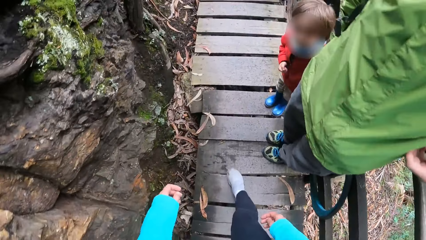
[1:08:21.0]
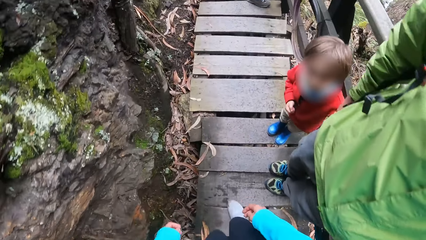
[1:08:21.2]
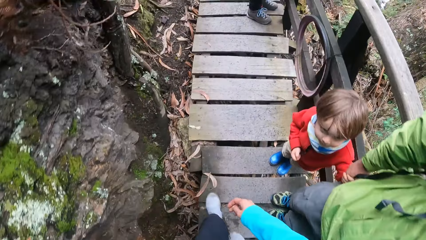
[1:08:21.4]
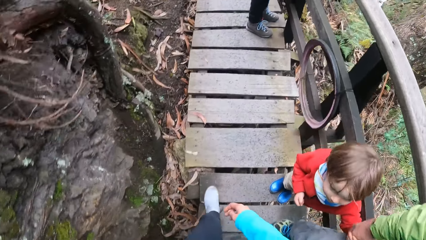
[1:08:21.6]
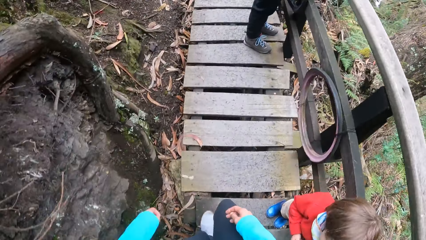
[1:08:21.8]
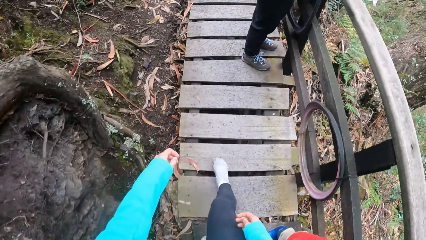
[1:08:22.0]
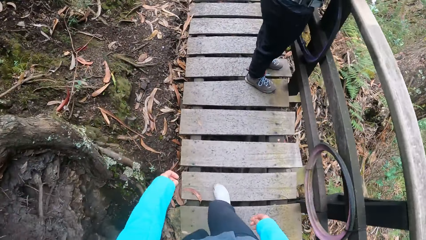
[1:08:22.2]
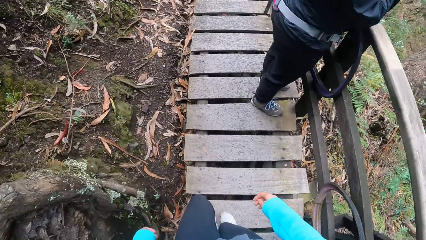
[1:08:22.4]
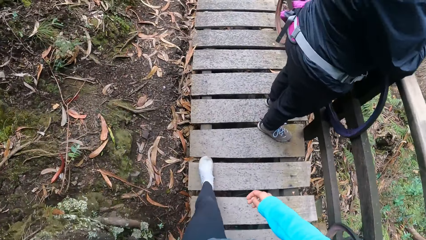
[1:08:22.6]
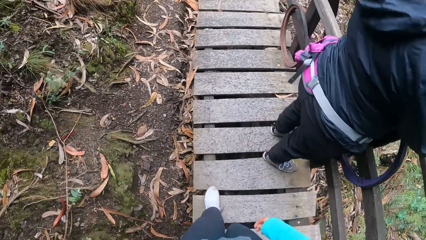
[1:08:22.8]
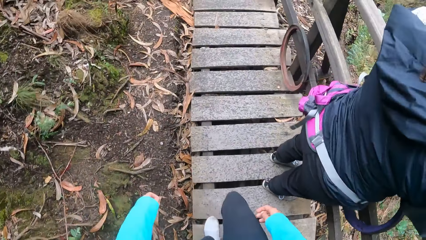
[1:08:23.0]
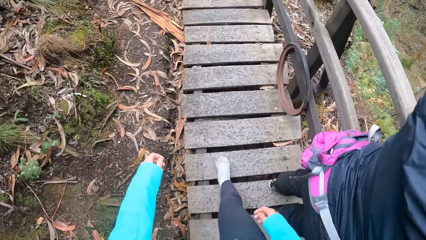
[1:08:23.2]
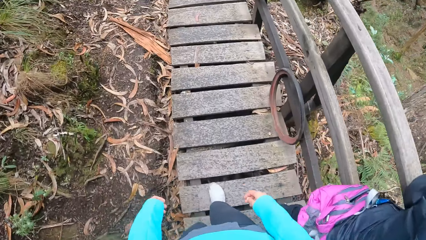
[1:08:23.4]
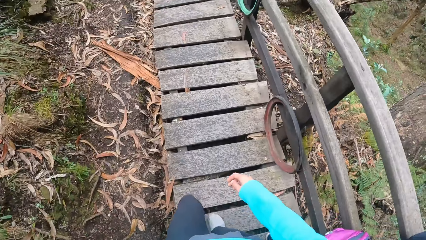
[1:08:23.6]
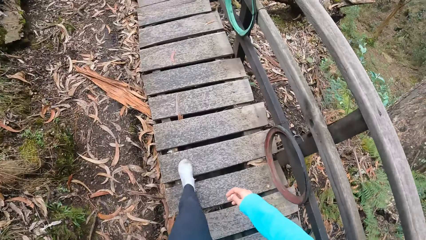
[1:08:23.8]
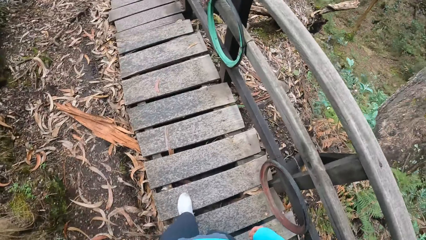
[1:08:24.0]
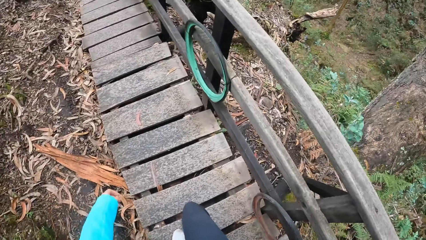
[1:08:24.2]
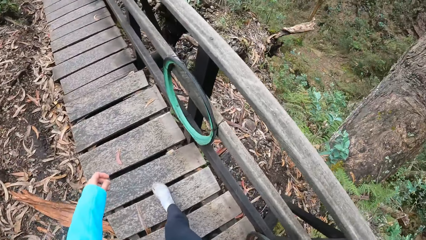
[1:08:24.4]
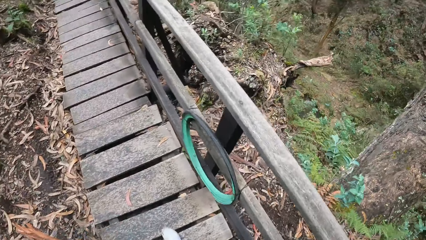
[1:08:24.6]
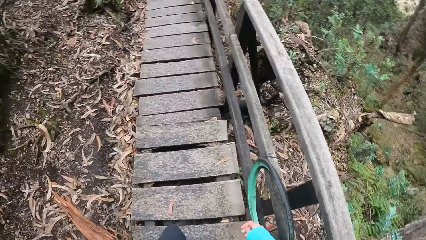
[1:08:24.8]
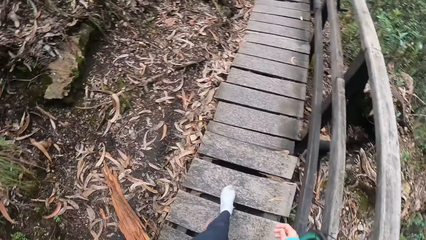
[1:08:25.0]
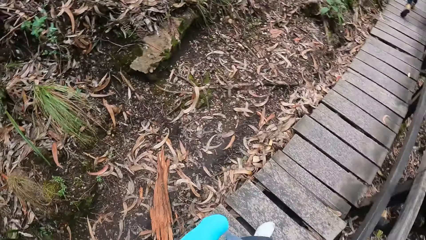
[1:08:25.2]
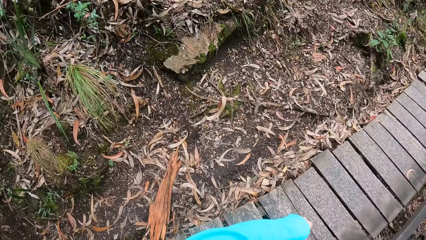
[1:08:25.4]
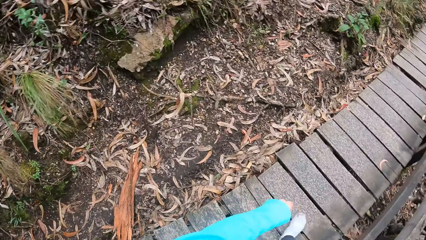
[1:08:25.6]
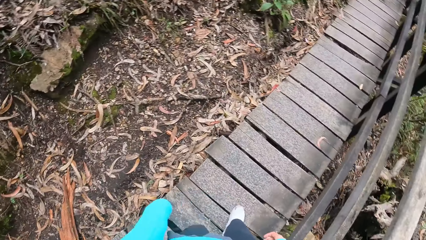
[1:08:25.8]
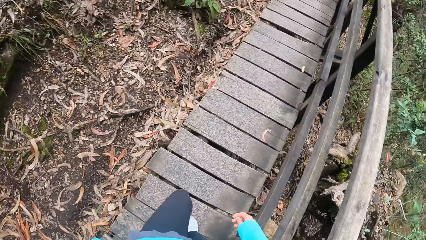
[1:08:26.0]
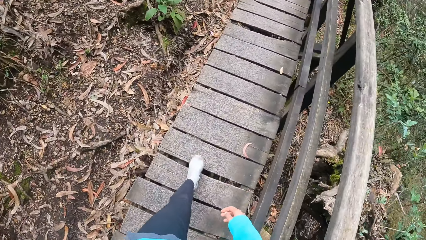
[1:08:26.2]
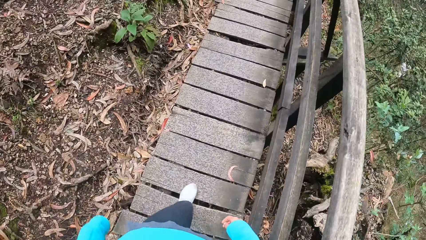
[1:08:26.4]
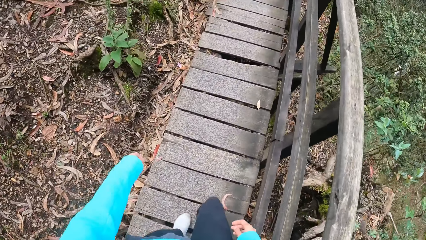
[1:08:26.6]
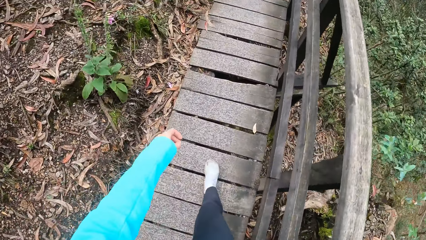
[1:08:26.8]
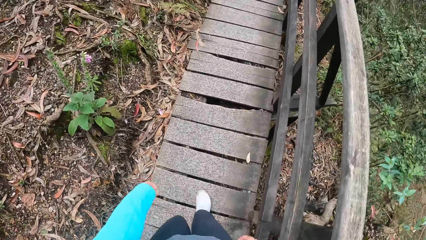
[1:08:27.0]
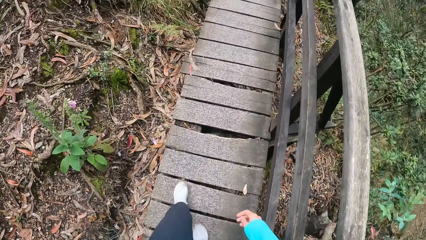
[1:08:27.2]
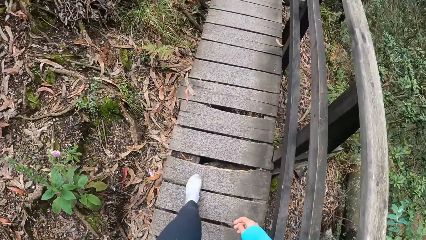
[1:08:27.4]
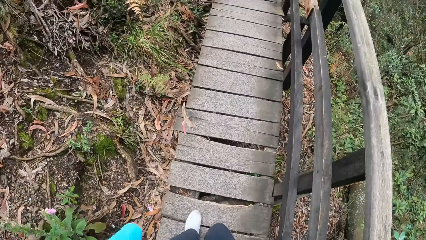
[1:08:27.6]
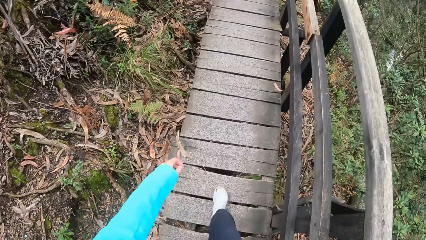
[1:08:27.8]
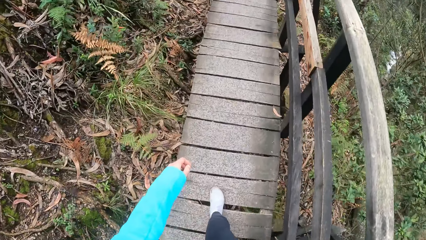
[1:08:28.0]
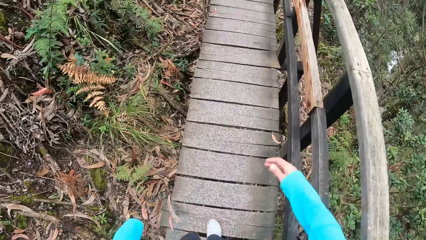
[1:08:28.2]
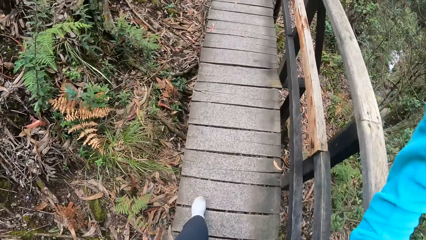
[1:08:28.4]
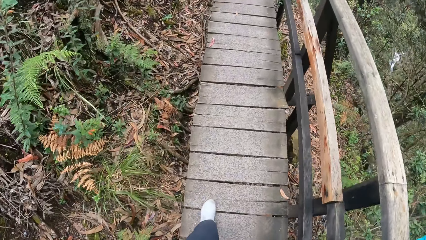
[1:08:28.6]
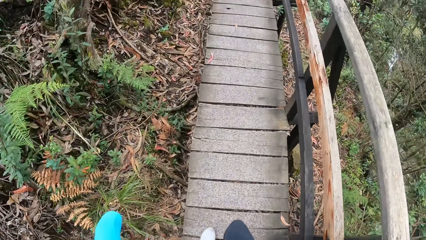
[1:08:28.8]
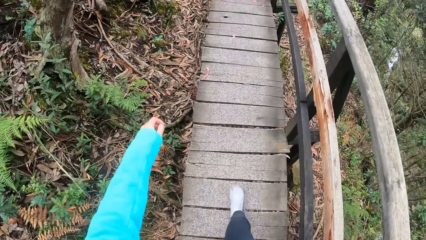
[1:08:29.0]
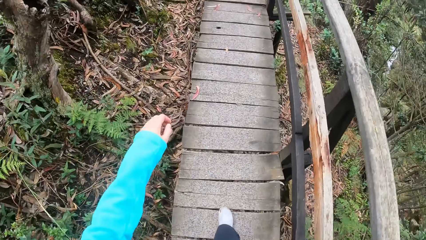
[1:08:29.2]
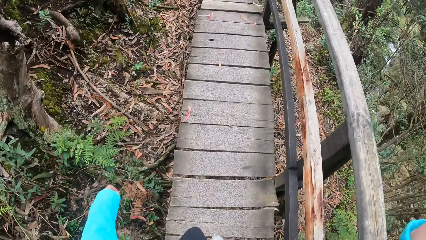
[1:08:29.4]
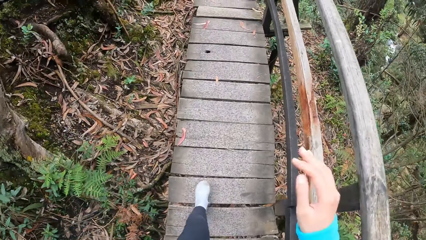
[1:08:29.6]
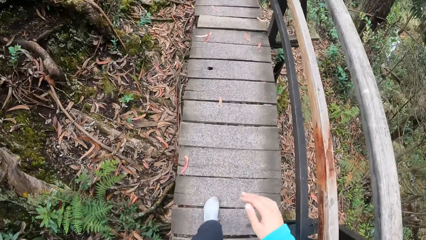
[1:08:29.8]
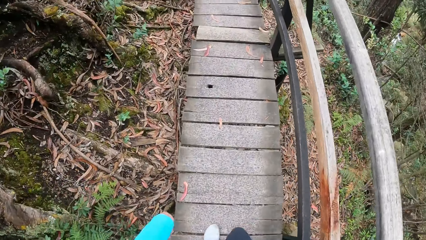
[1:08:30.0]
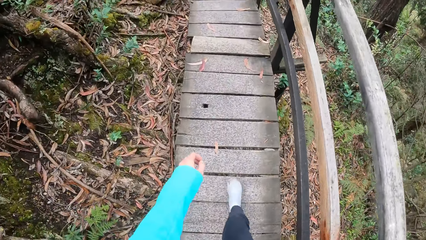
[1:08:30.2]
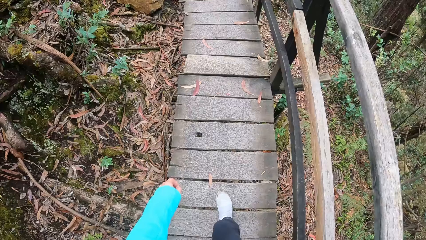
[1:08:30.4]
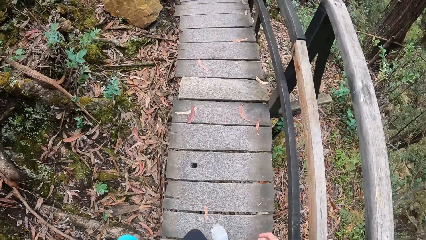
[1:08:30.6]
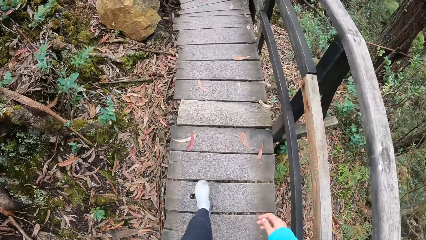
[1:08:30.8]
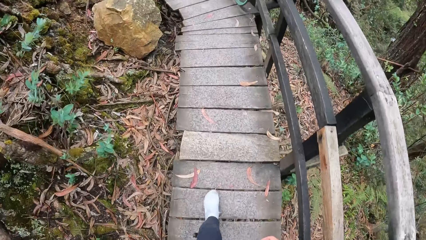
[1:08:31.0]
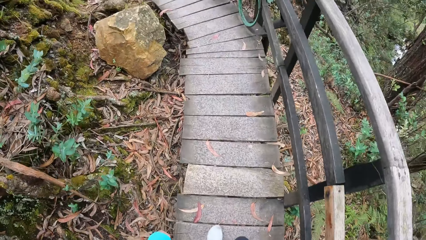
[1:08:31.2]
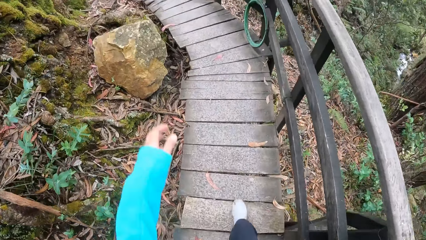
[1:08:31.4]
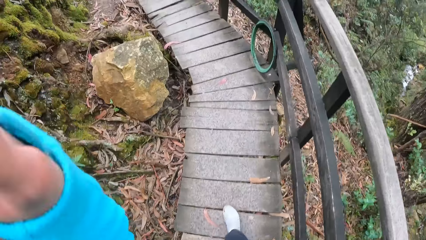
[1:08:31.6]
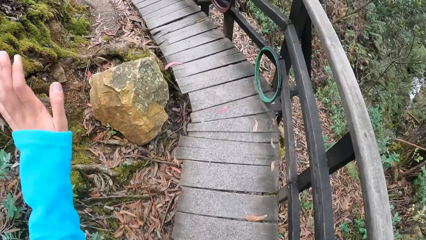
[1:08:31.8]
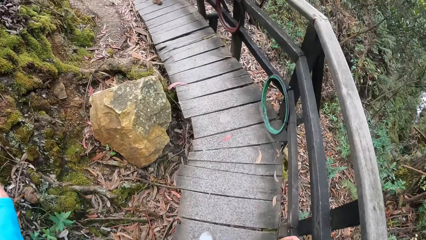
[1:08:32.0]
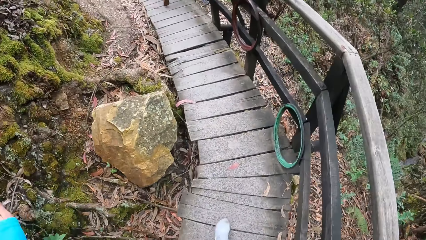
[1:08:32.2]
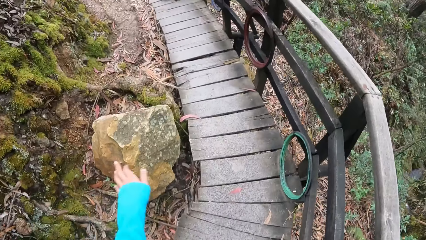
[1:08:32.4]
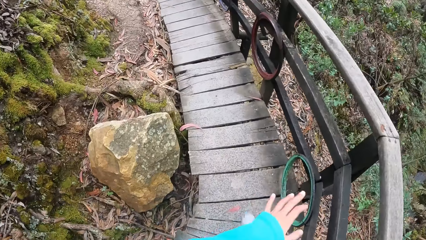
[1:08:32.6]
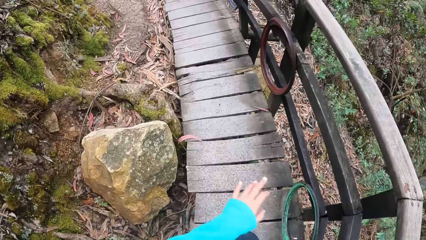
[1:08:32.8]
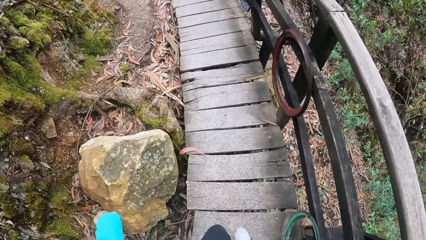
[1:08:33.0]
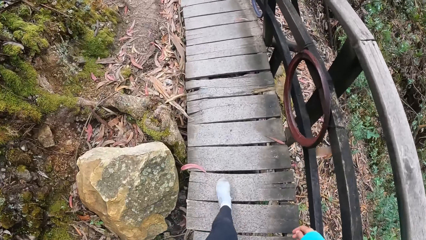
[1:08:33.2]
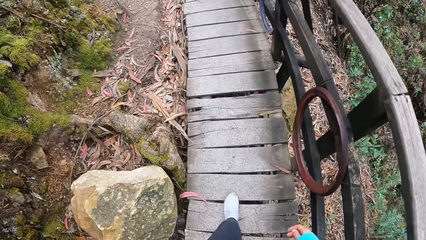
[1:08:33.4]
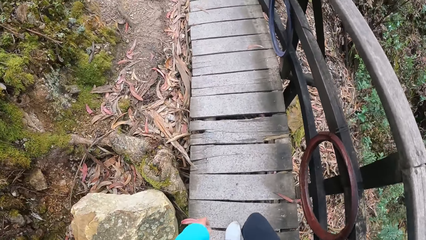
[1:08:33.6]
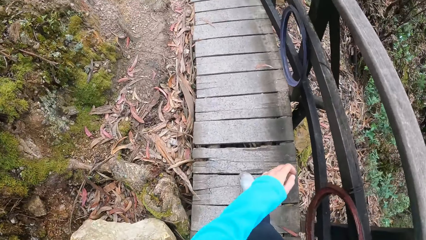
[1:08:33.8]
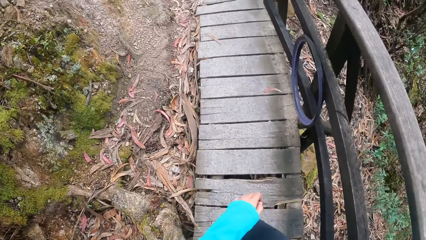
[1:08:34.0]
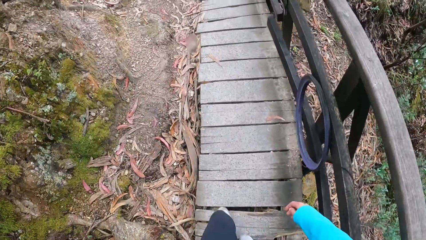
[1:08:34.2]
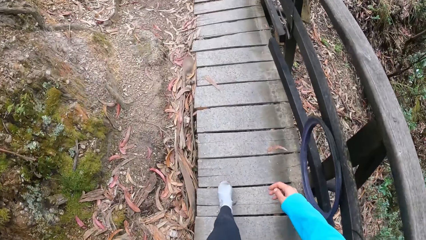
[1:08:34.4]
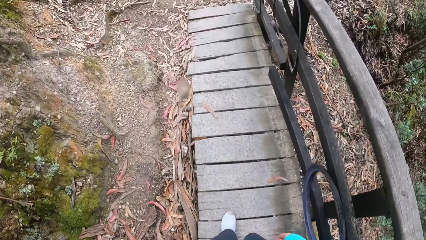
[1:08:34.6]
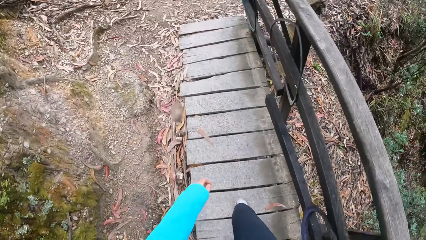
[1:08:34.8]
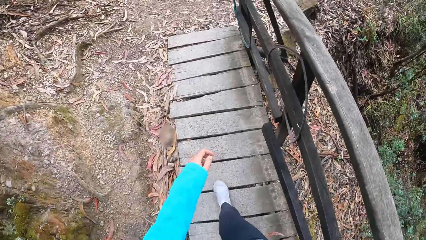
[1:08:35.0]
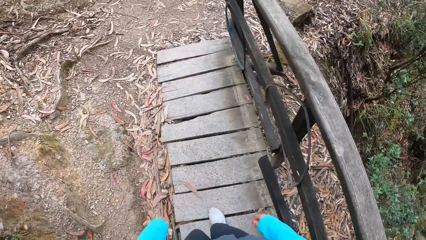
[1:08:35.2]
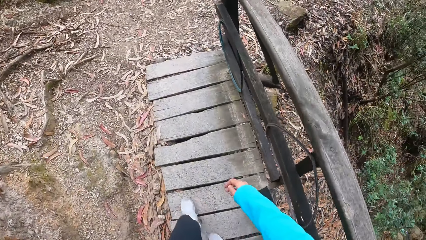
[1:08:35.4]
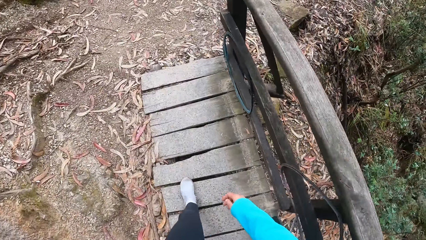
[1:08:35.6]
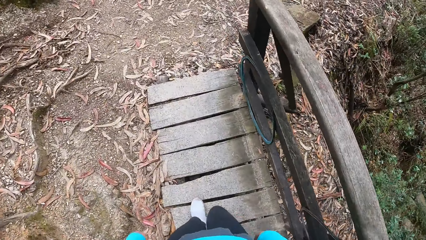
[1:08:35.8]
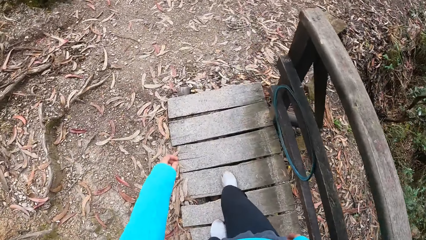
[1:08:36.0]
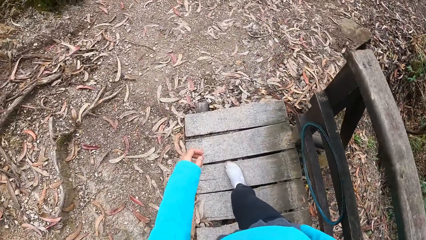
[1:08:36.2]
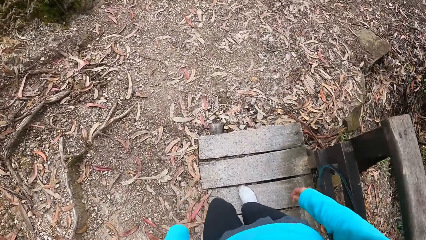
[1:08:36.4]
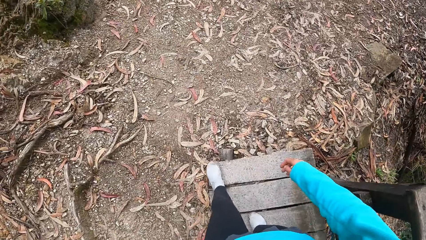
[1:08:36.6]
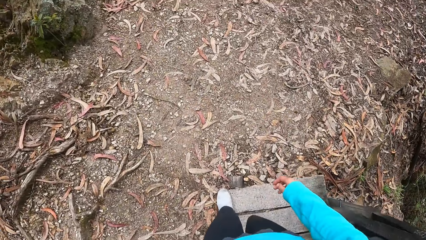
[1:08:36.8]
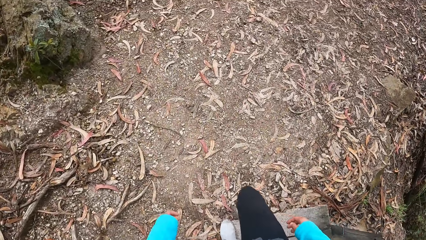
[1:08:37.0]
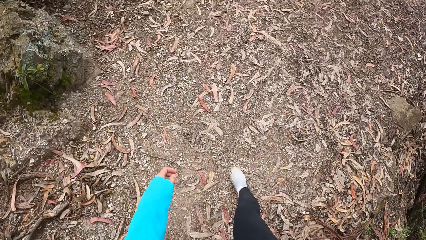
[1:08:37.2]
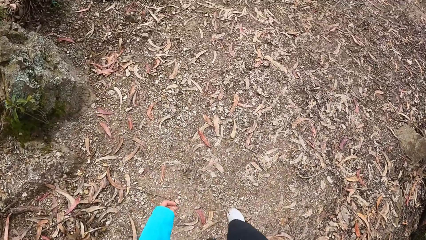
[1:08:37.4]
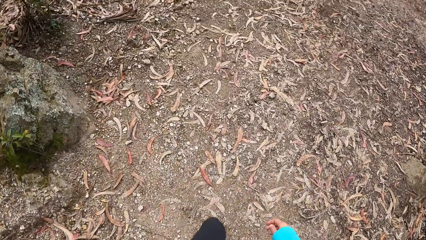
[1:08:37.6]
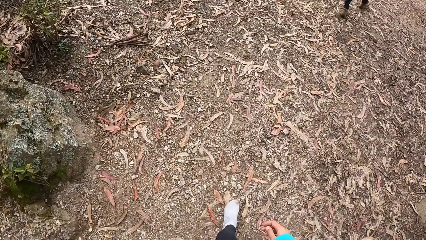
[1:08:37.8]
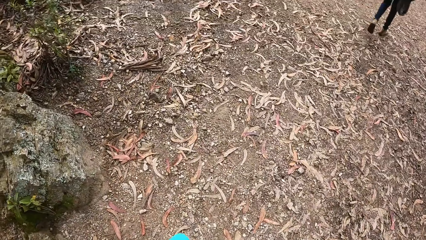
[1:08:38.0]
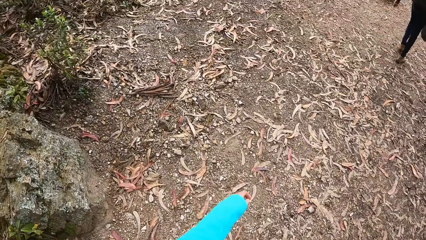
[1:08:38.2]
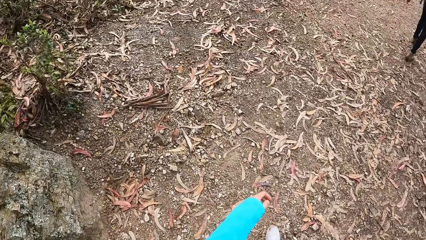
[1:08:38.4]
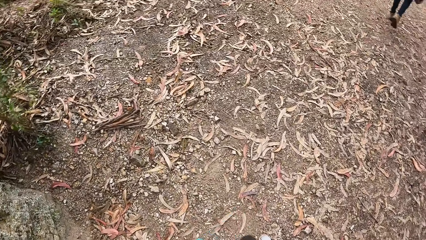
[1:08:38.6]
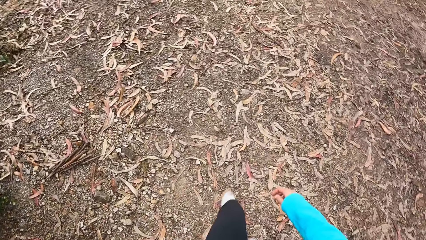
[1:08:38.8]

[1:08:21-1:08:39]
The camera wearer walks past a boy and a man. She walks past another man. She raises a hand. She touches her face with her right hand. She walks through the bridge. She gesticulates with her left hand. She walks through the bridge. She walks to a park. She walks on the ground.
